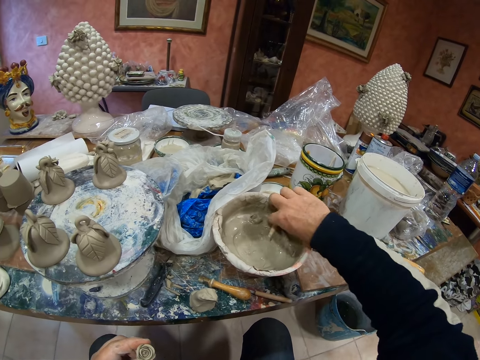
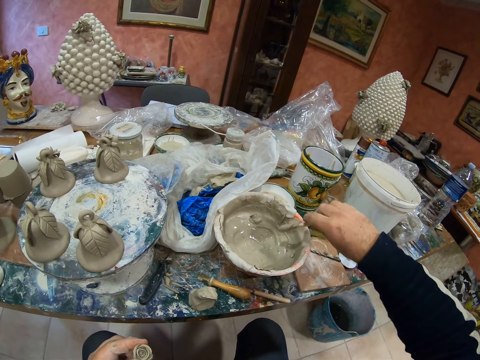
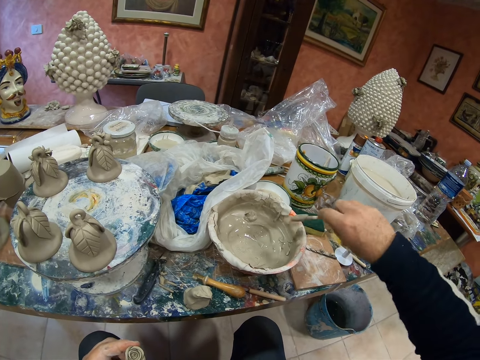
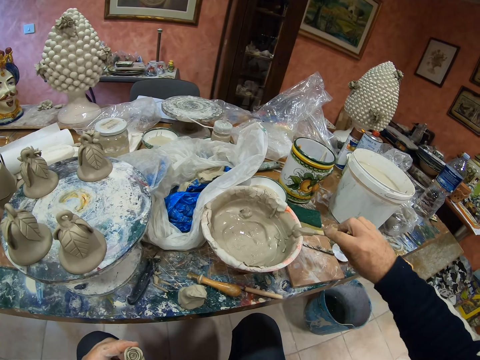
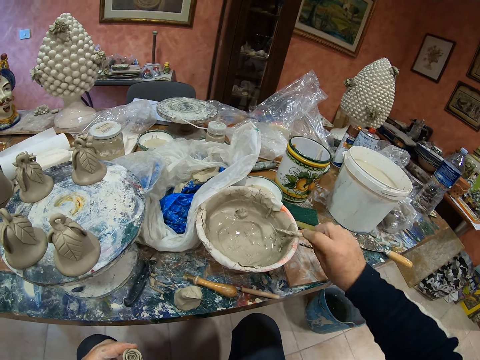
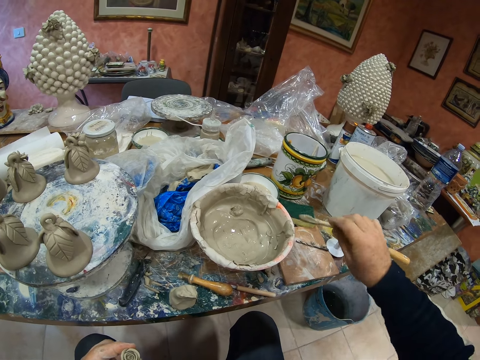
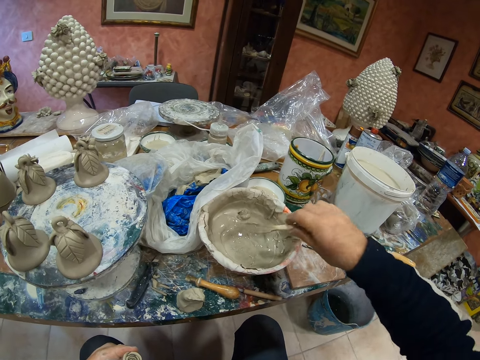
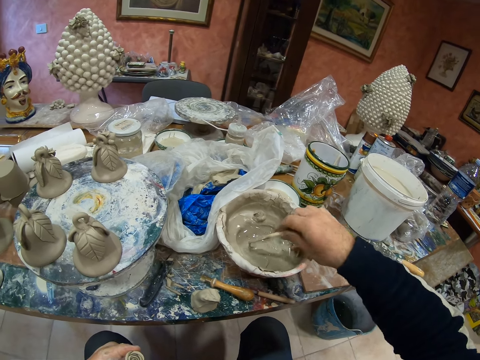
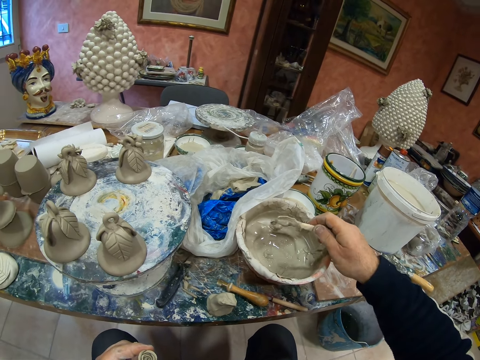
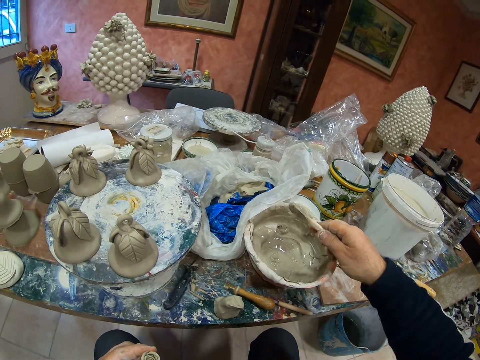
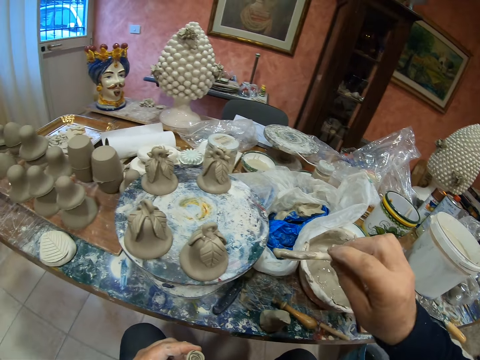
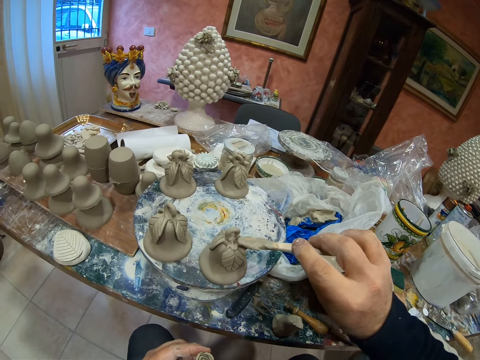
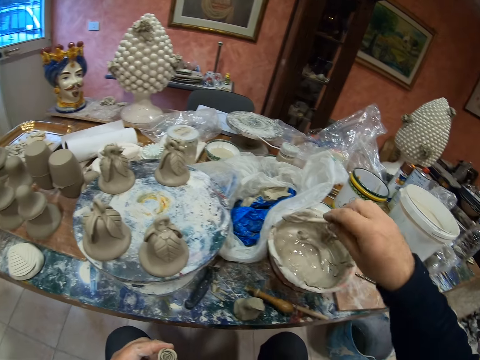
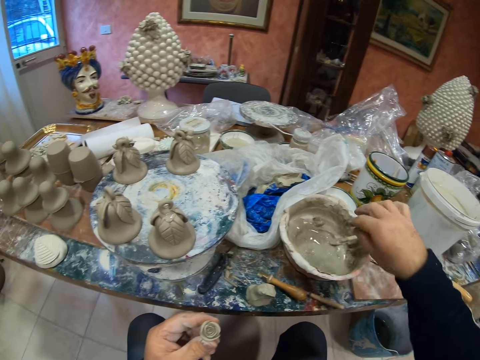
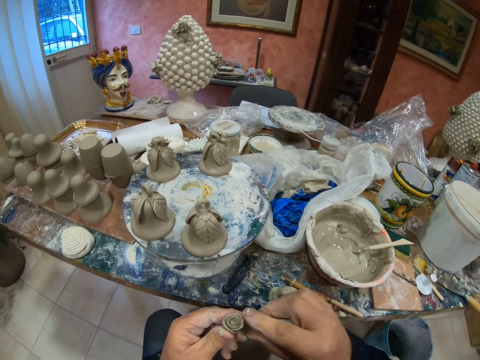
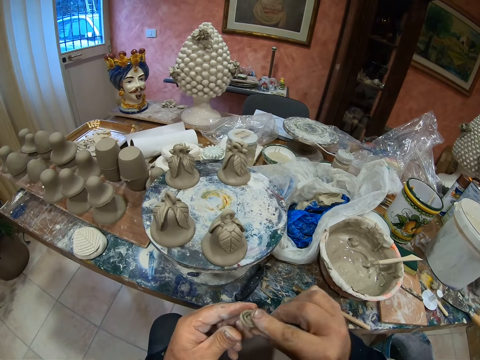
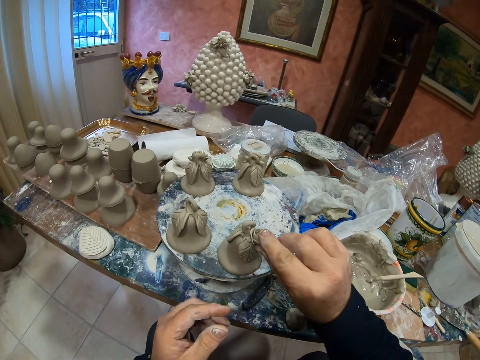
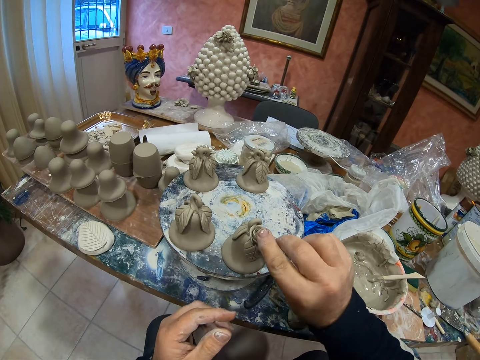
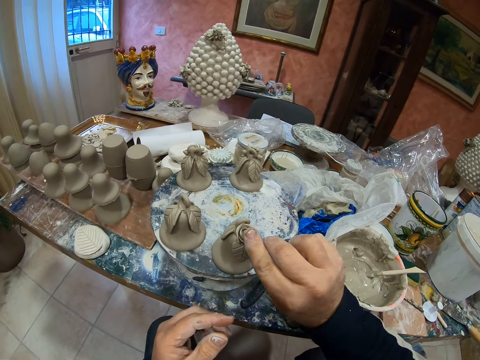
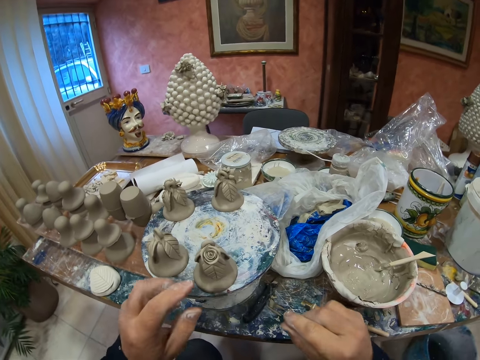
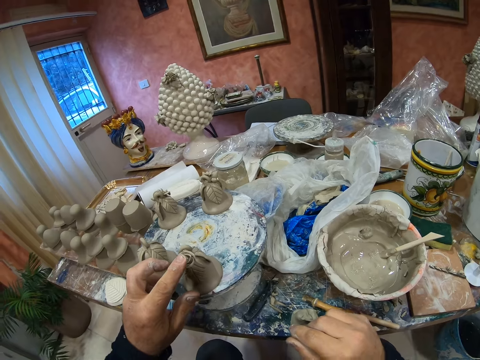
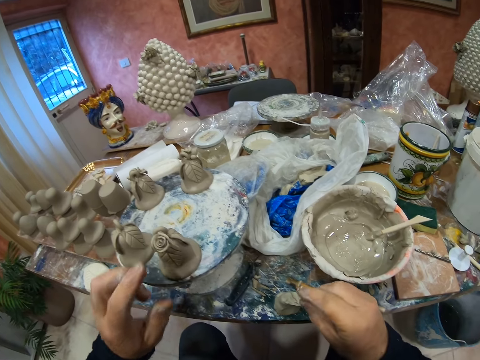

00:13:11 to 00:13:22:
The camera wearer takes a wooden spoon or clay brush in the cement bowl. They apply the water clay on the clay portrait. They return the brush. They mold the clay. They attach the clay on the clay portrait.

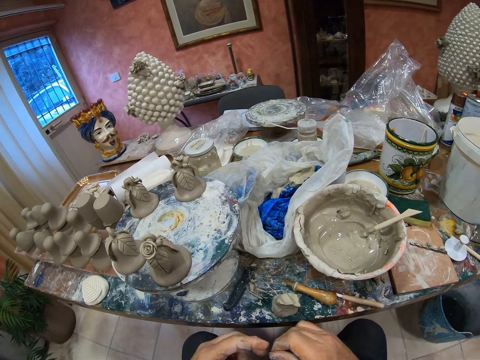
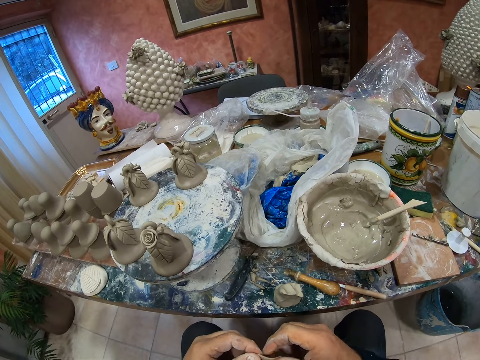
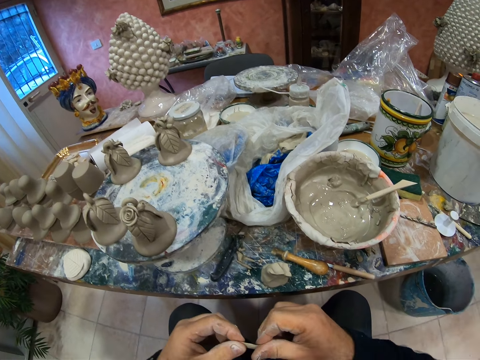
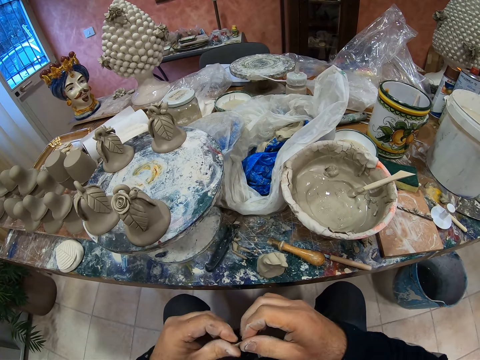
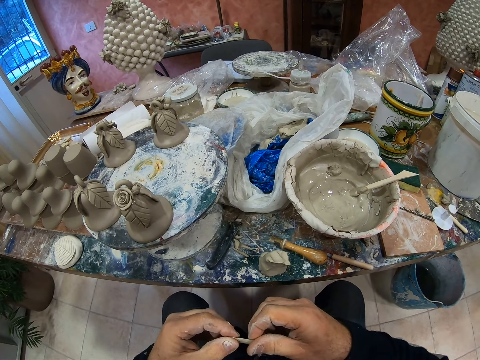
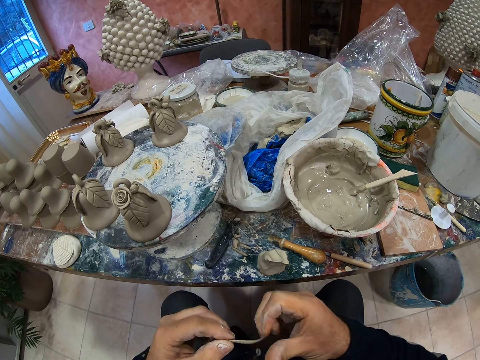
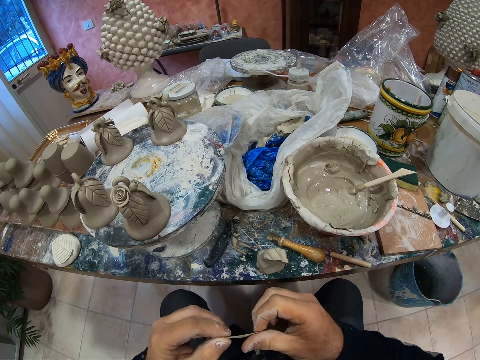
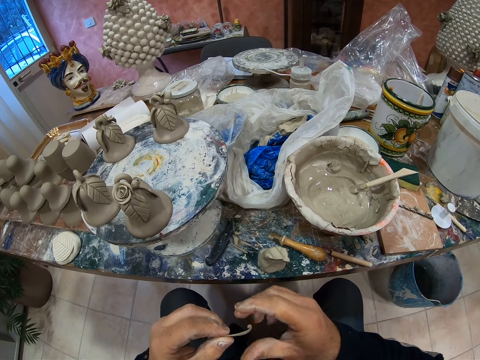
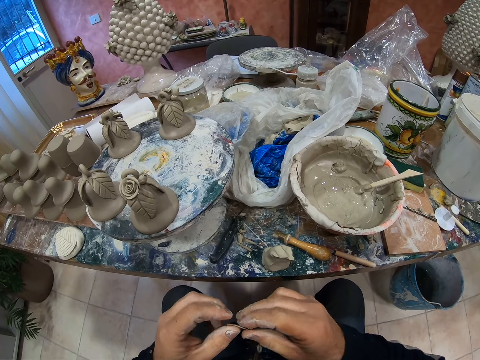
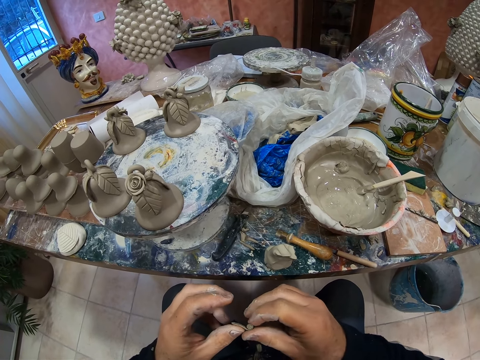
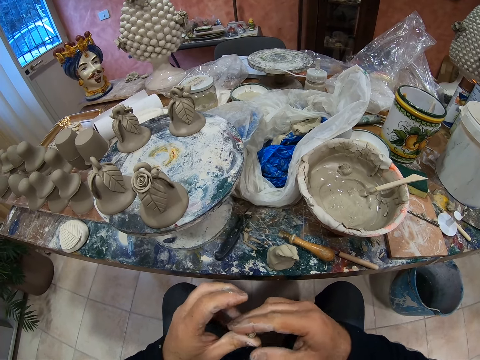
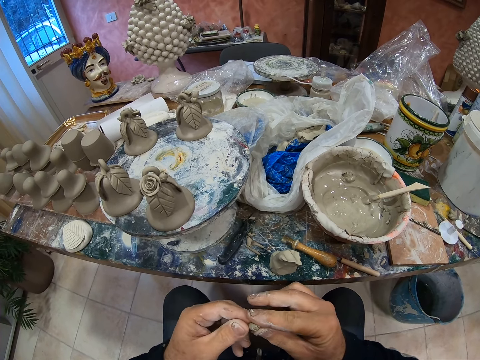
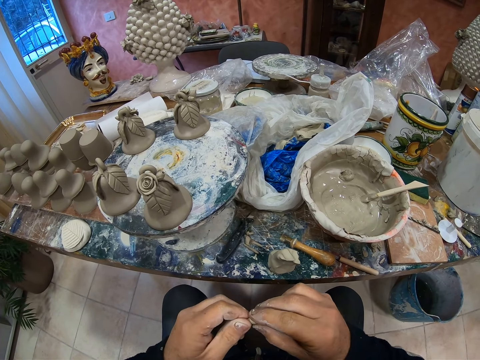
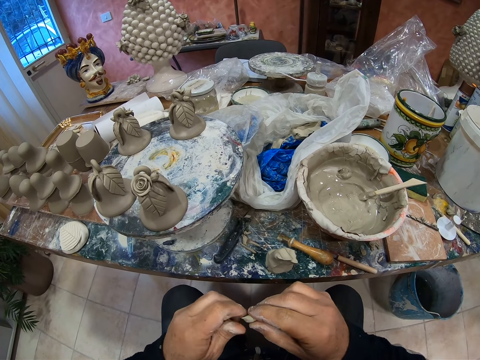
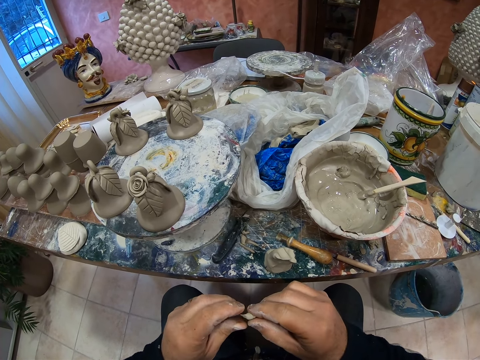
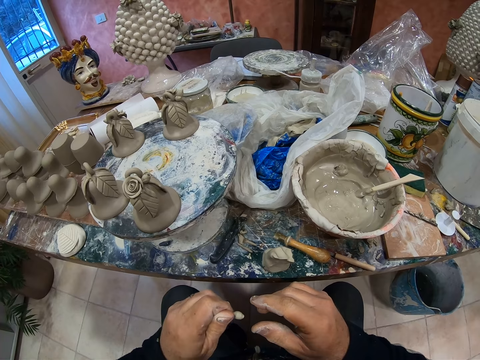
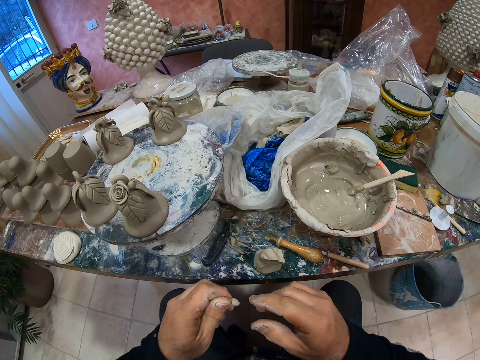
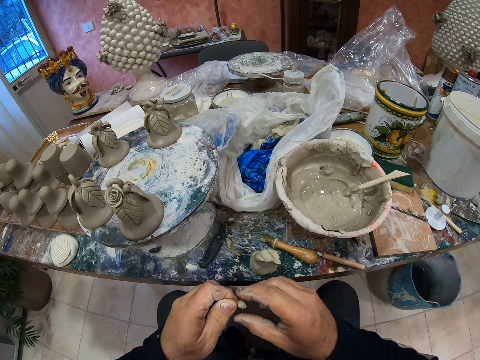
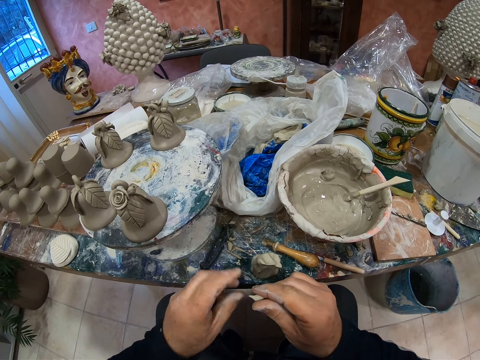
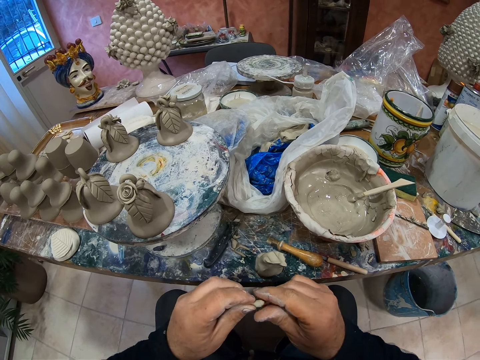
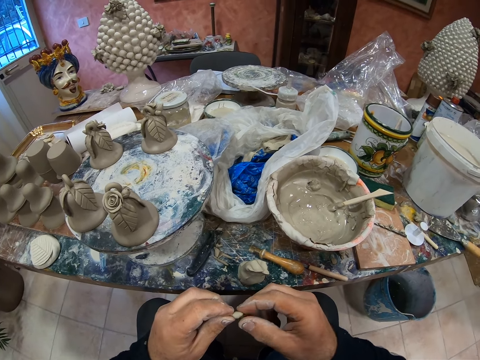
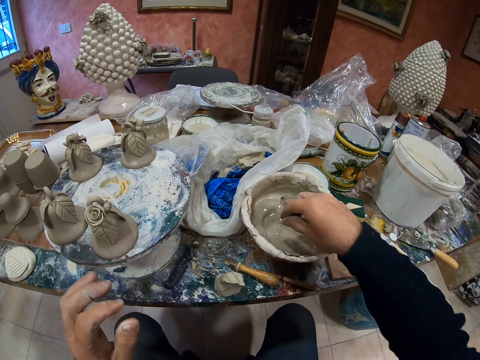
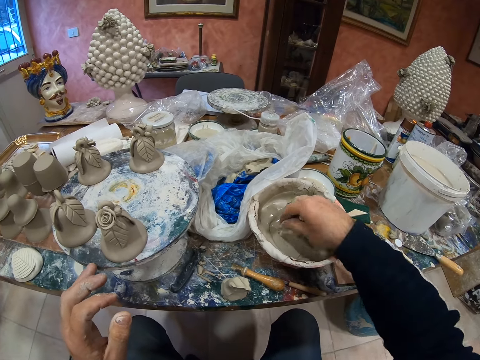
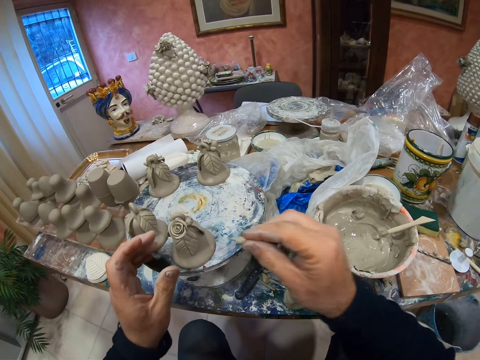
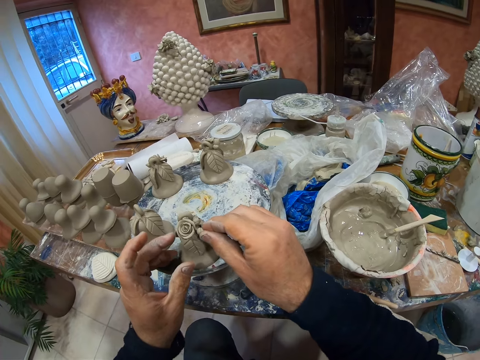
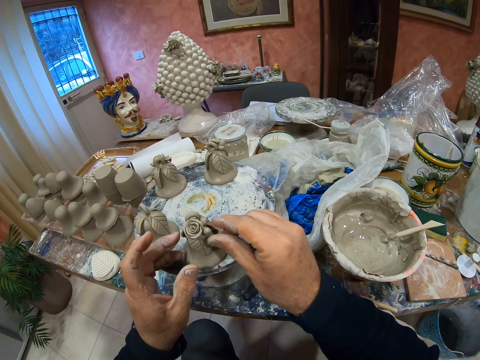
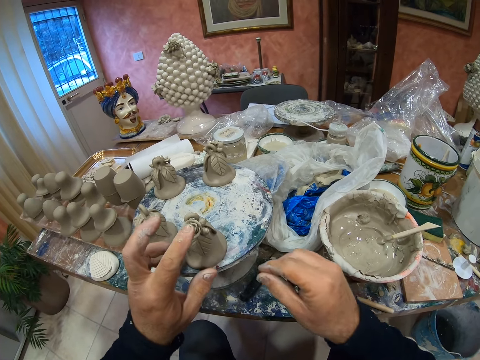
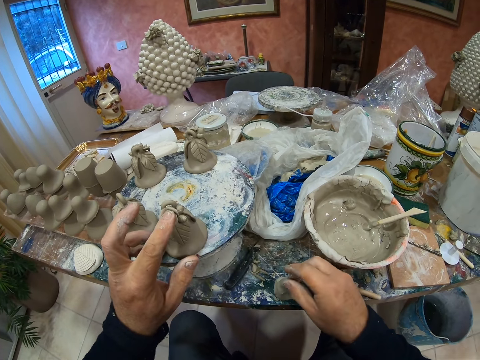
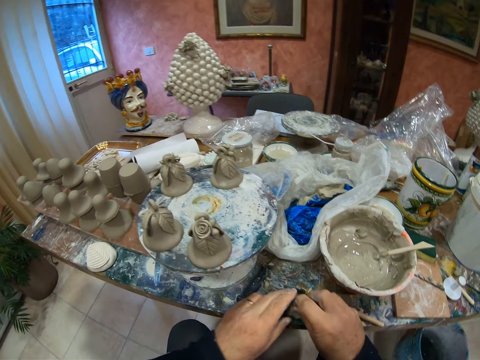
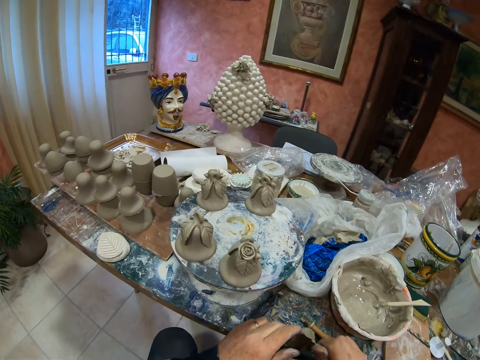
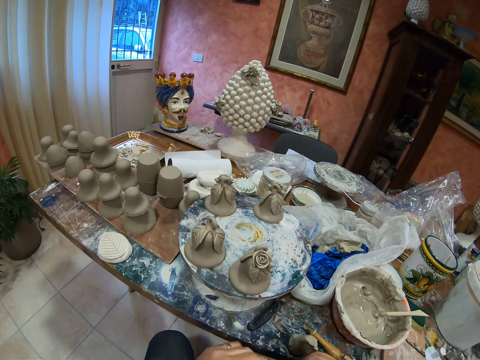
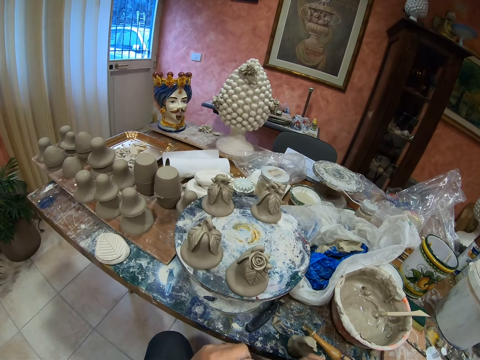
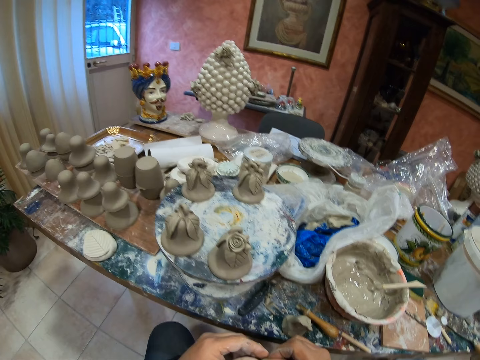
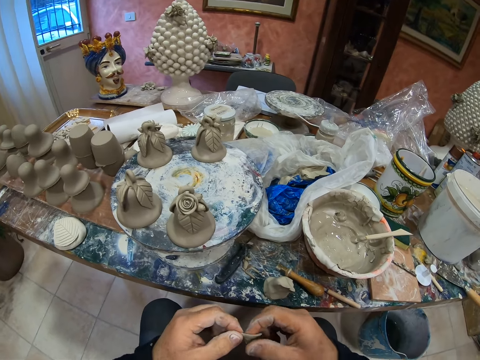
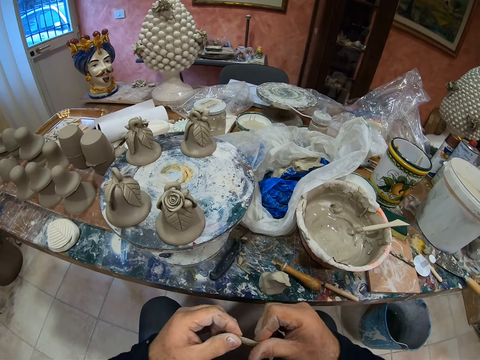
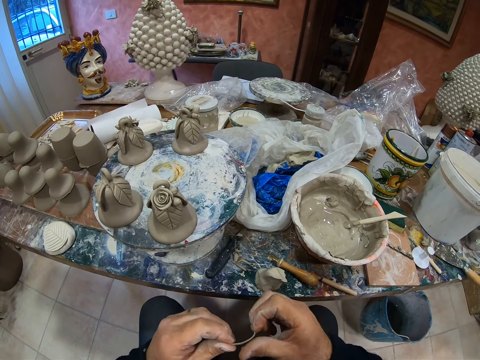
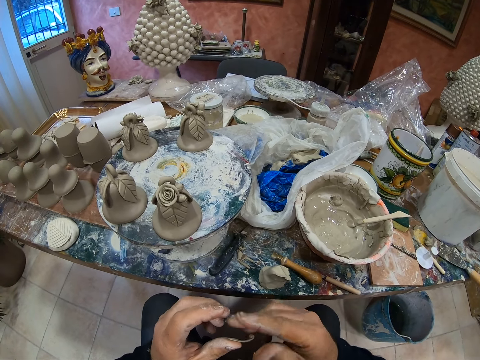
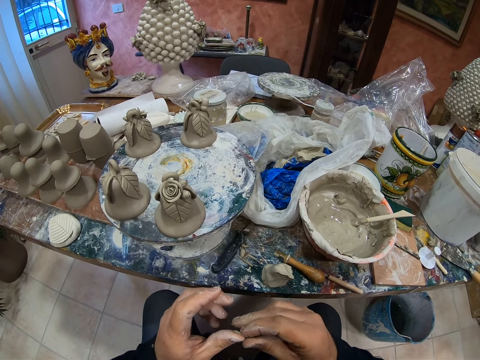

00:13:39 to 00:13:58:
The camera wearer molds the clay. He dips the paste in the cement mixer. He fixes the paste in the statue. He cuts the paste. He molds the paste with his hands.
